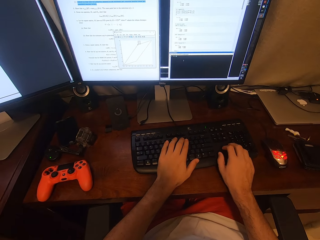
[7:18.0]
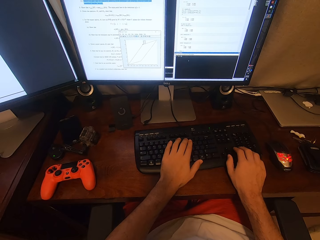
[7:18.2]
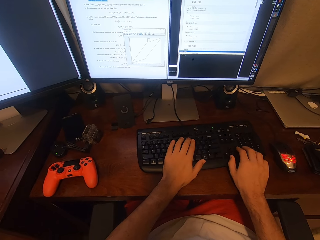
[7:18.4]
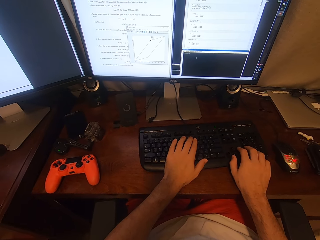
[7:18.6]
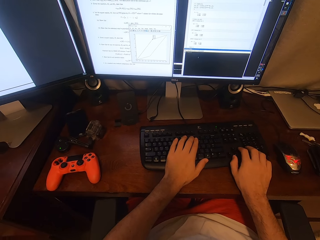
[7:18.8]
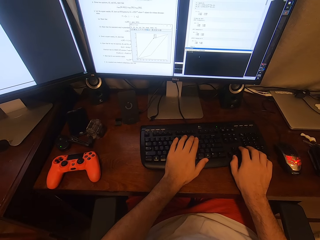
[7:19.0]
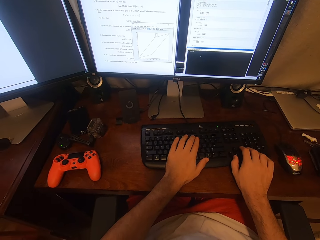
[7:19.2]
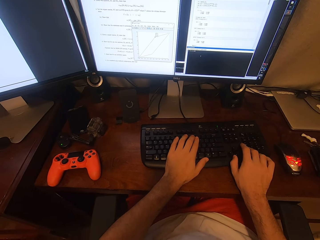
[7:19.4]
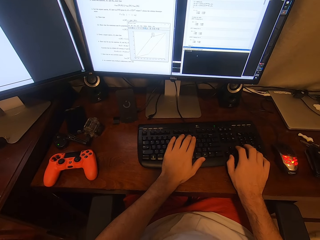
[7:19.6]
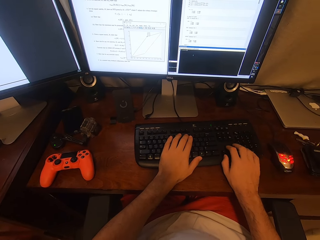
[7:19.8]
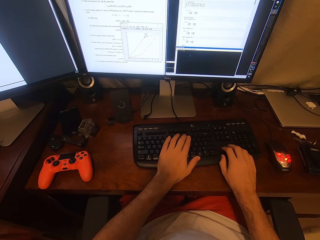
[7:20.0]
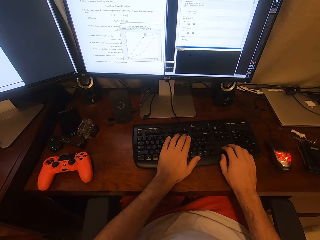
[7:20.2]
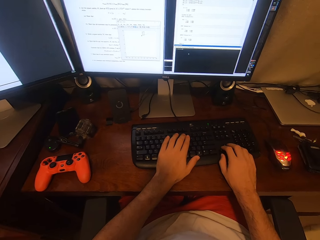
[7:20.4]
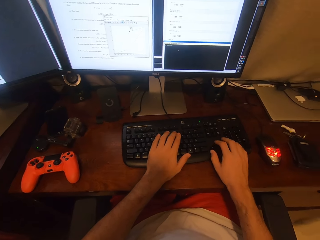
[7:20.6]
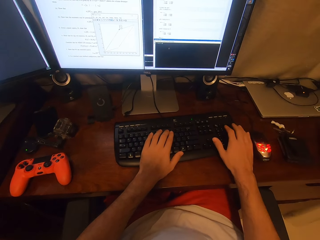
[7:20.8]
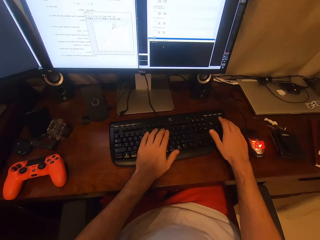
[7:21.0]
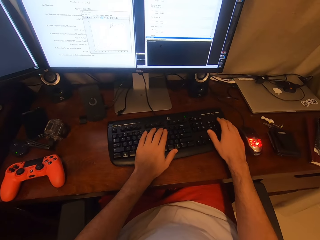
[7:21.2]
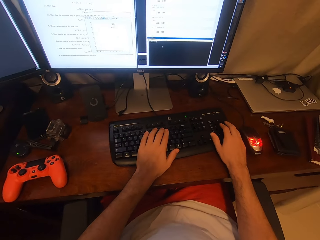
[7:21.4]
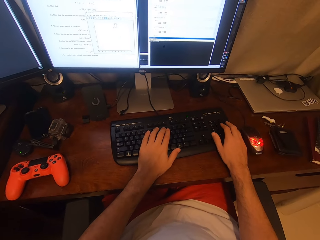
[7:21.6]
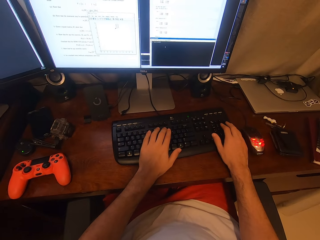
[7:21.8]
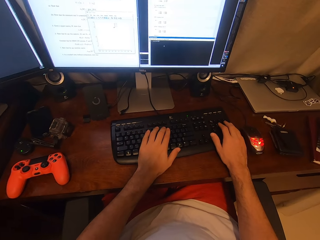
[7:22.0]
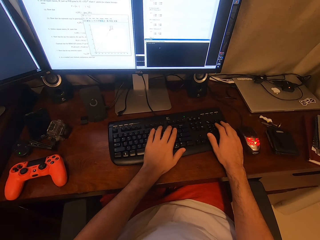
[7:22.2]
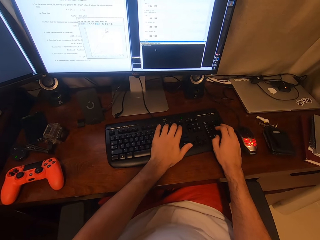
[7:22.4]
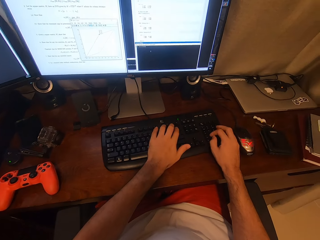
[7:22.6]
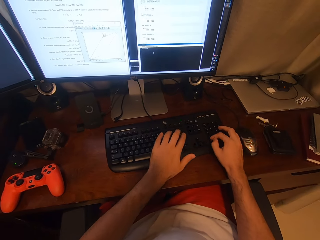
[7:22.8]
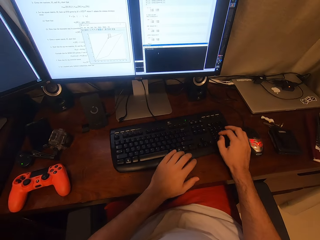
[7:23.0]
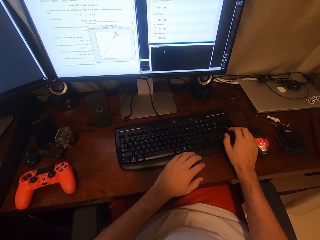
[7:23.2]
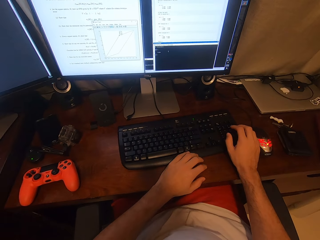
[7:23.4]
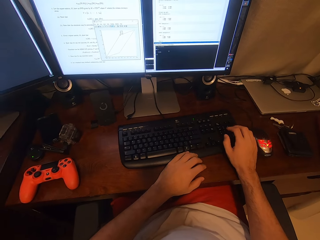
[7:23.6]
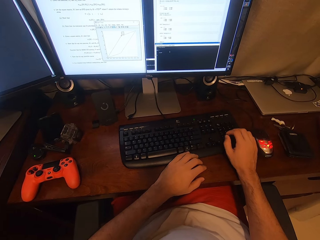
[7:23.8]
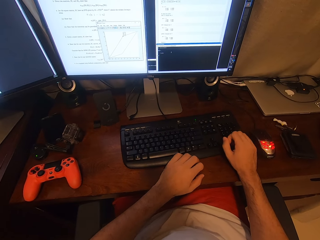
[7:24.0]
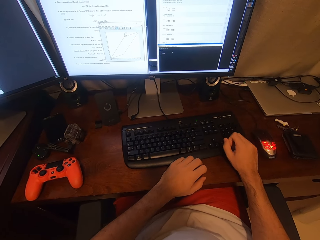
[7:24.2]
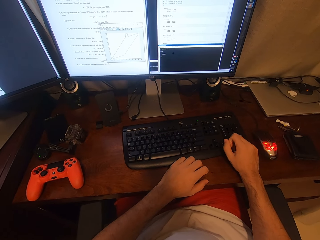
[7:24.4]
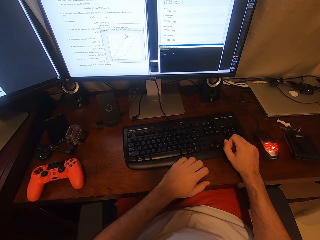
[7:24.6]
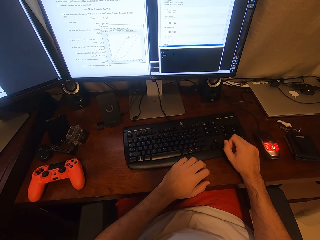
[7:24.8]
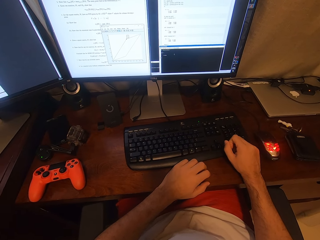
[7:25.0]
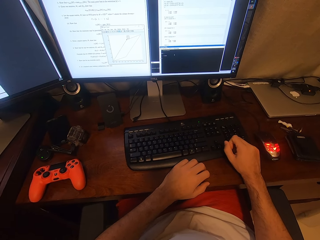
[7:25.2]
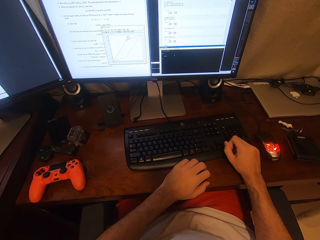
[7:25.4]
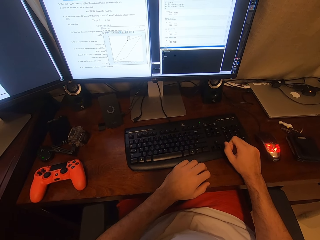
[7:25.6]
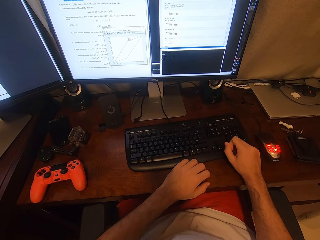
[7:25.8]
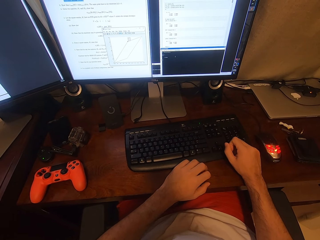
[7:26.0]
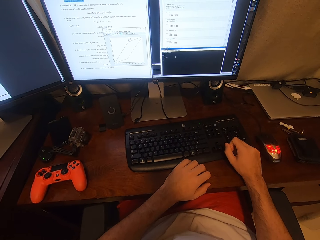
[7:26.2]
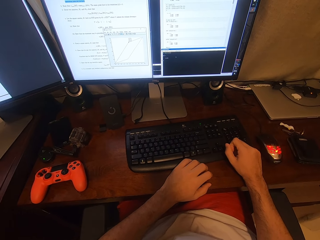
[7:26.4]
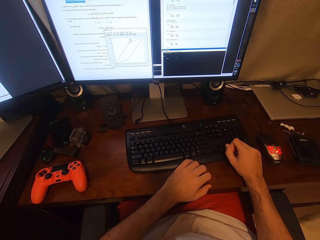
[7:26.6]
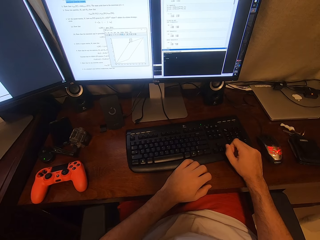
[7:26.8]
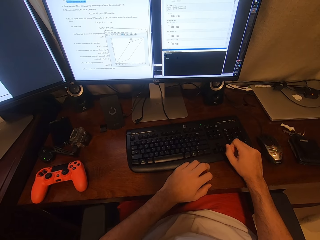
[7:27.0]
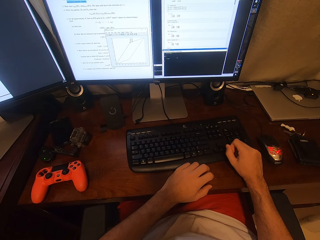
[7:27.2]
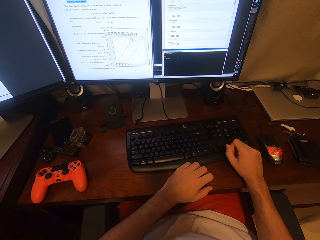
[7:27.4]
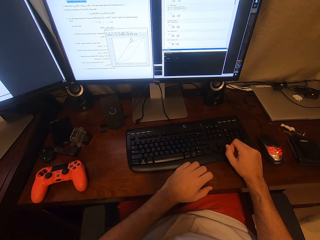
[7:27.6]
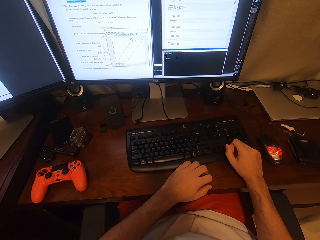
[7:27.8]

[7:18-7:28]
The camera wearer types on the keyboard. He taps his fingers on the table.

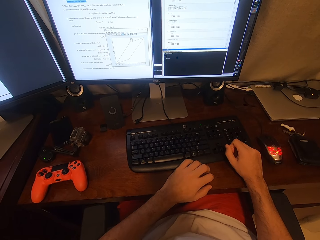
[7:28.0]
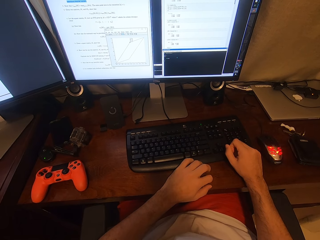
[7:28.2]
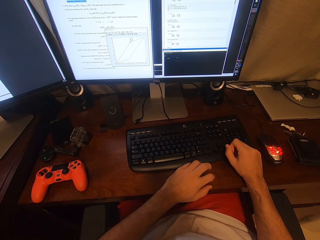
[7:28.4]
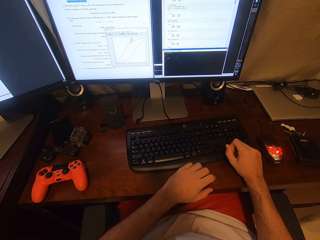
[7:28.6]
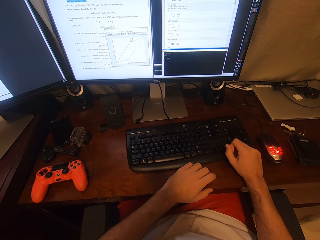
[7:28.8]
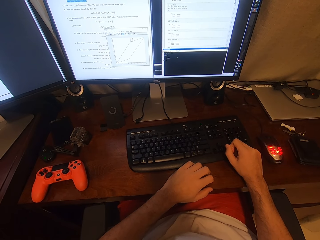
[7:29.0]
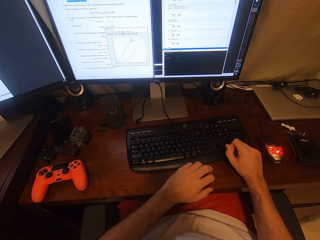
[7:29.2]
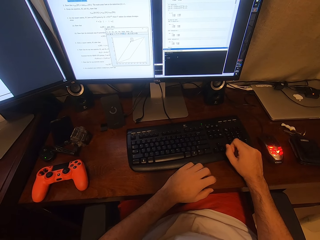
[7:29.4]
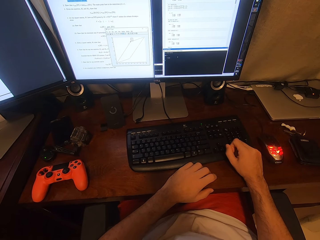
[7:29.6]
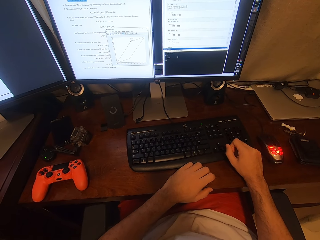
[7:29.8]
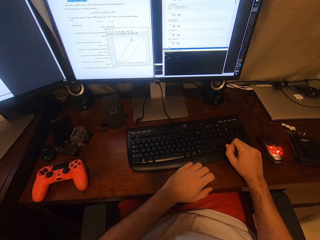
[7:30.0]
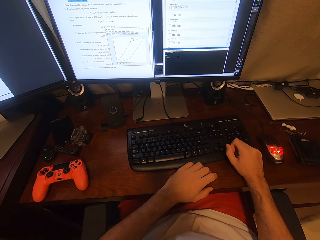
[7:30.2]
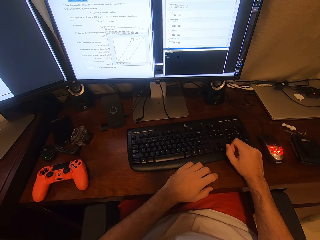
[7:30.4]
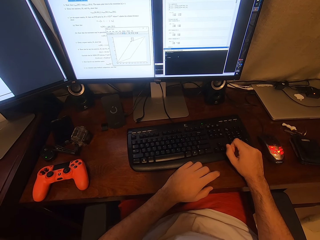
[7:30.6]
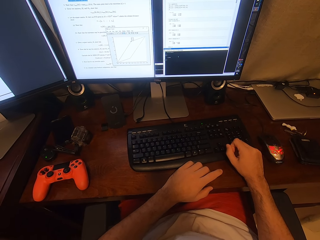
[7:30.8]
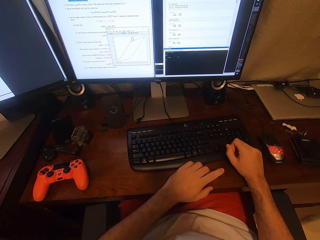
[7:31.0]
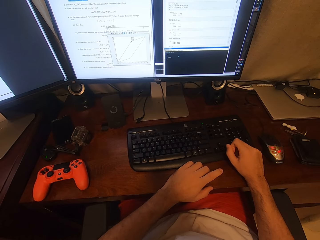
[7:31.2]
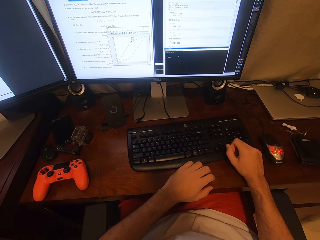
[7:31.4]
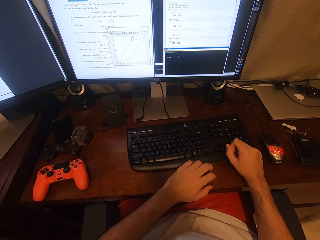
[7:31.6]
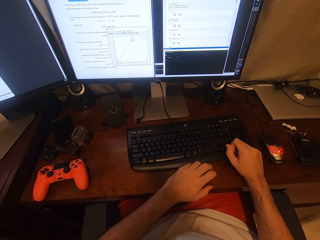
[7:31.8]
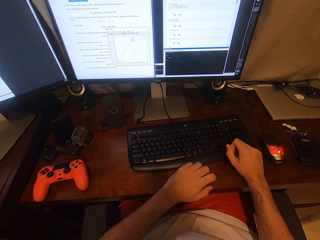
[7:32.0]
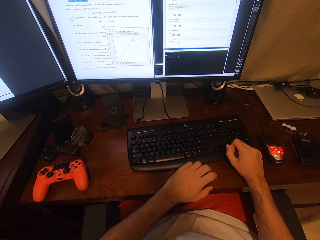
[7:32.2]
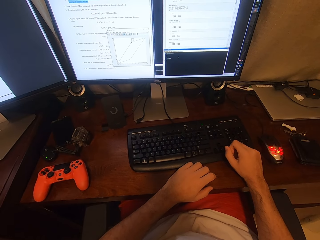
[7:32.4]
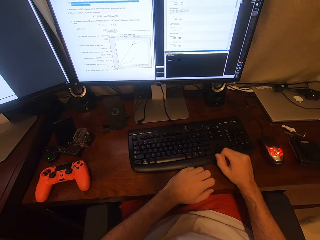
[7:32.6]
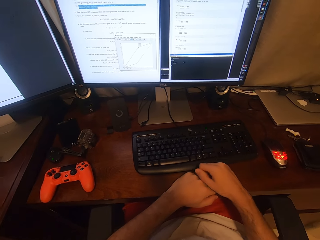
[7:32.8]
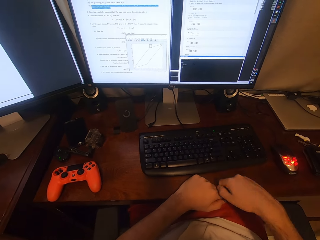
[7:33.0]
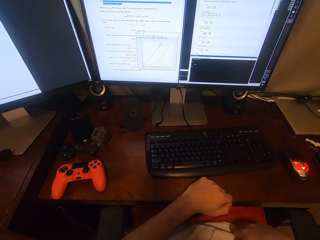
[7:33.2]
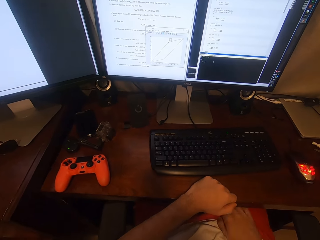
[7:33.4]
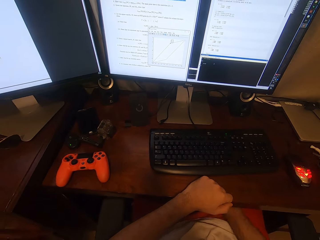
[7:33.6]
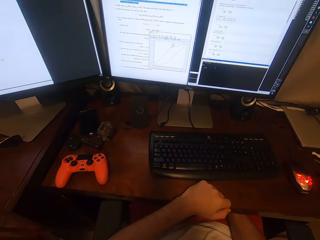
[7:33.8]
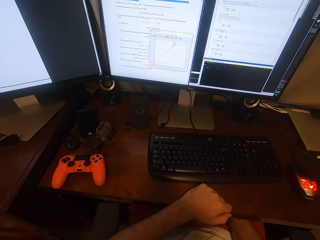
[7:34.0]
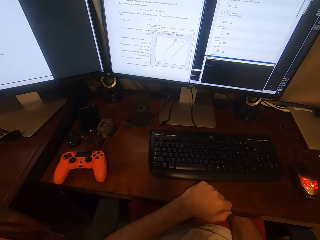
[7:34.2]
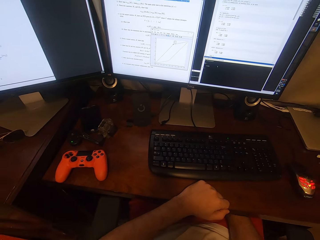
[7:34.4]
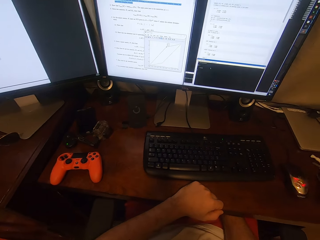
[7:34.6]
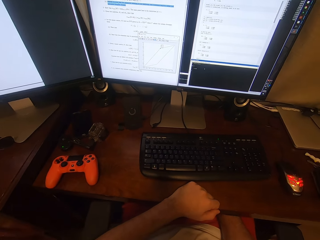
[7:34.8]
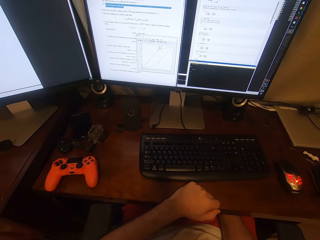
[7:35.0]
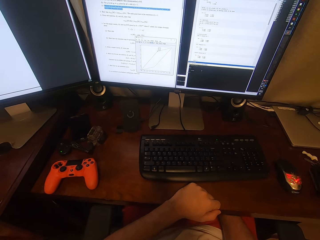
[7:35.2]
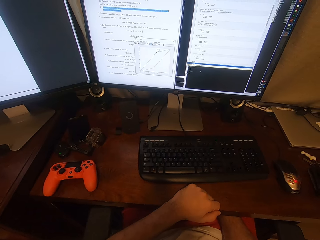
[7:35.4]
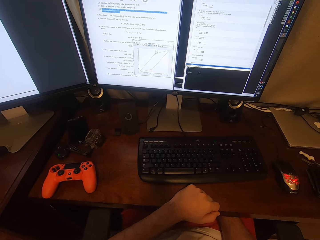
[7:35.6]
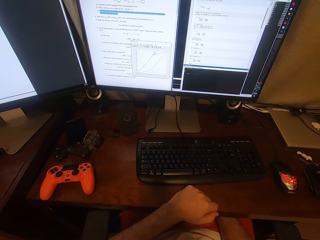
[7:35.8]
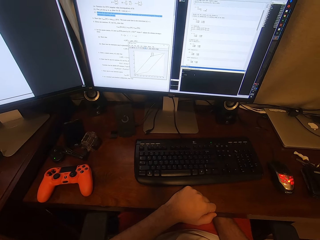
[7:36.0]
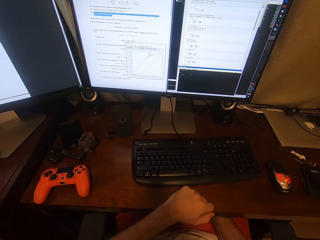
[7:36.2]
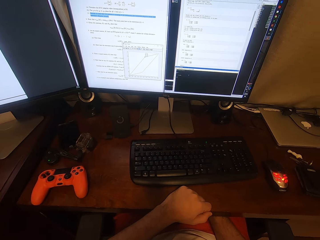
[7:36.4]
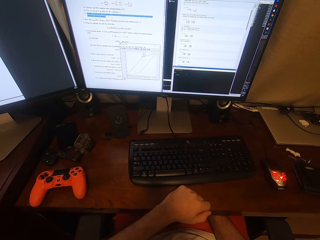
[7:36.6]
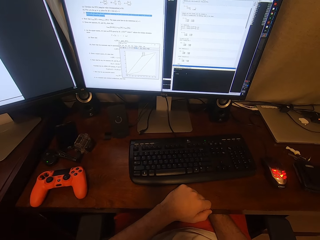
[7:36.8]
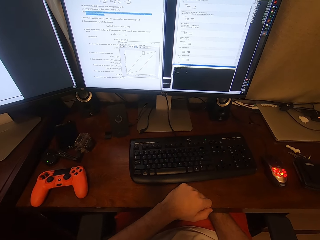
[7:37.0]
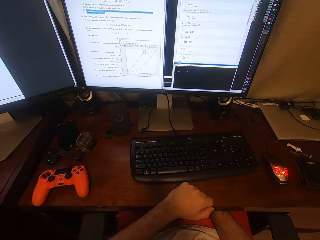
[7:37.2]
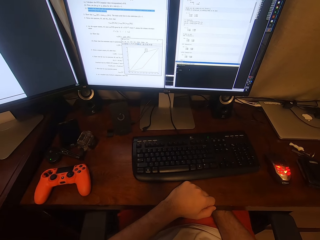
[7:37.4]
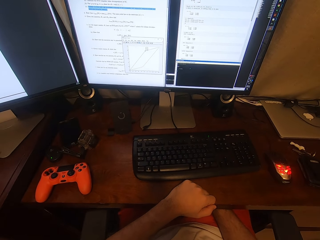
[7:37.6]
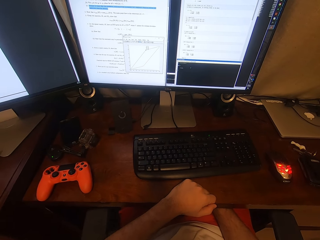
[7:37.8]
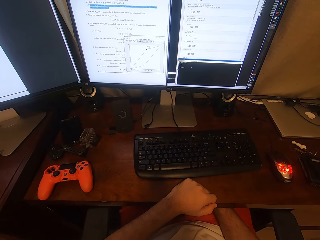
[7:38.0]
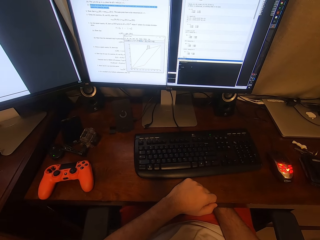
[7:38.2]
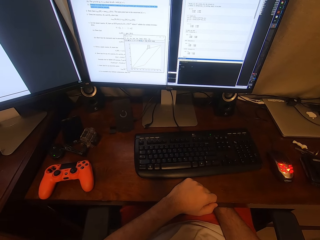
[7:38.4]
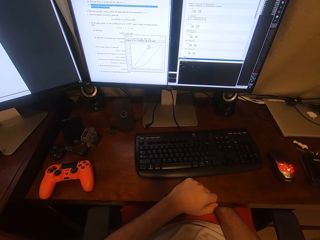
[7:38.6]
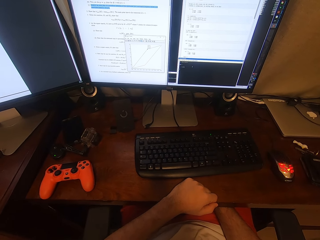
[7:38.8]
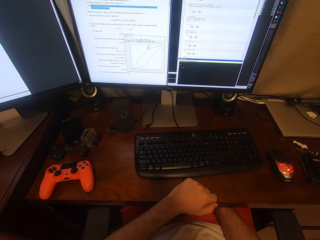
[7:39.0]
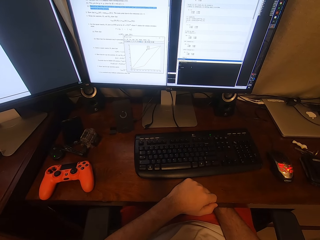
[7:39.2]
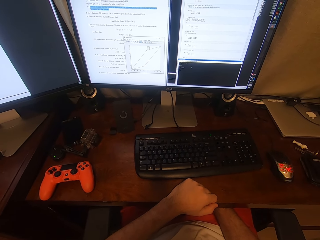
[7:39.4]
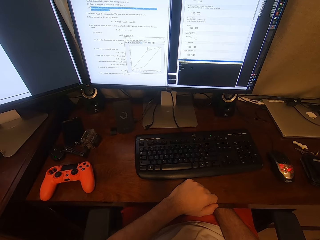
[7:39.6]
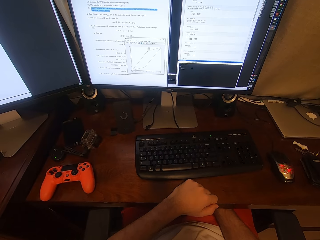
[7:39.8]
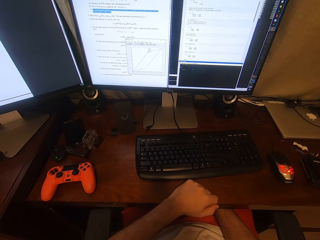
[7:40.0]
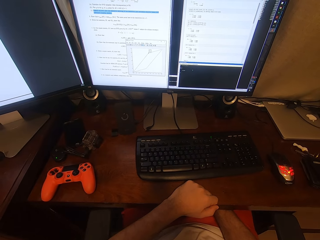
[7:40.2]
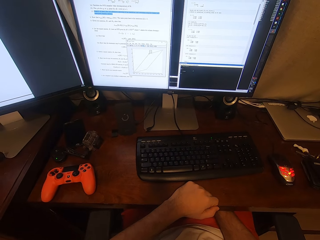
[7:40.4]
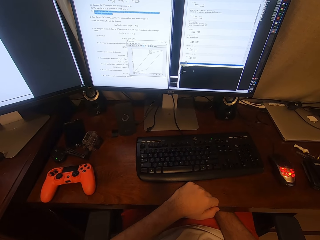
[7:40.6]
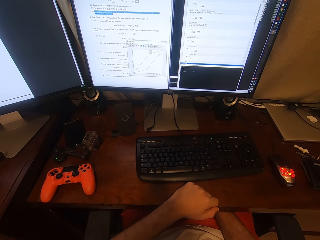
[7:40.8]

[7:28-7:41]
The camera wearer holds the table. He knocks the table and stares at the computer. He moves his hand under the table. He stares at the computer. He stares at the computer again.
